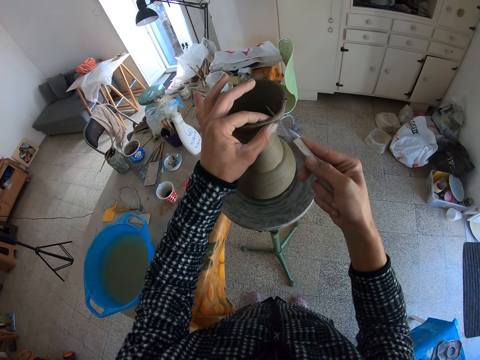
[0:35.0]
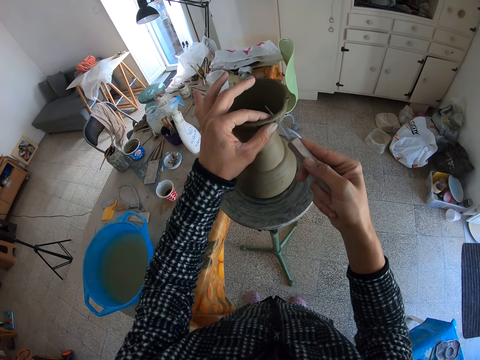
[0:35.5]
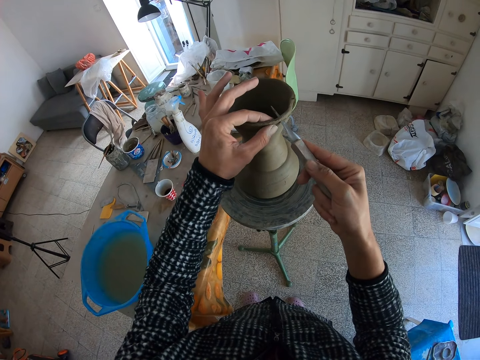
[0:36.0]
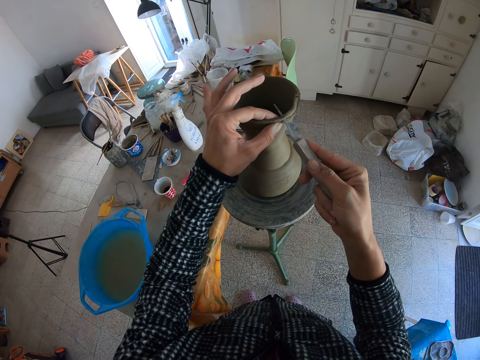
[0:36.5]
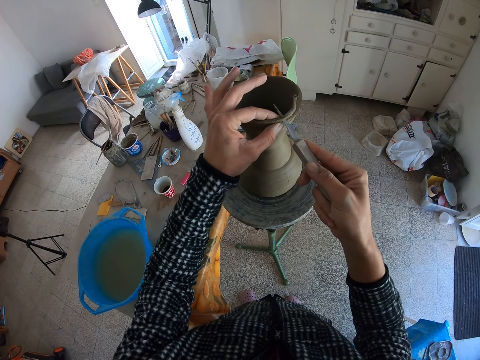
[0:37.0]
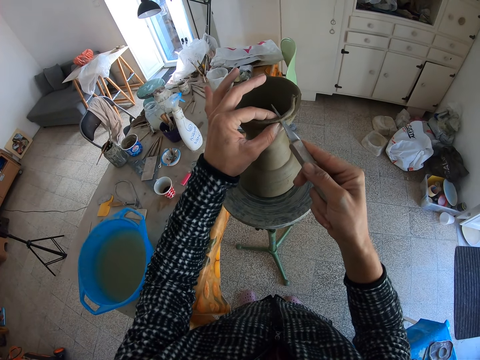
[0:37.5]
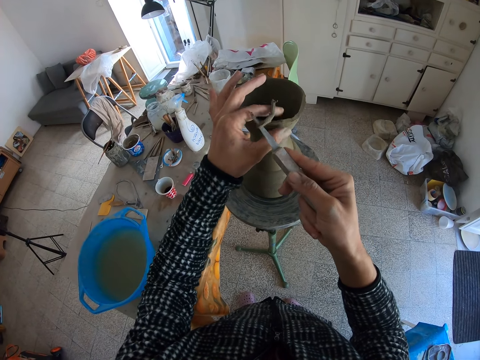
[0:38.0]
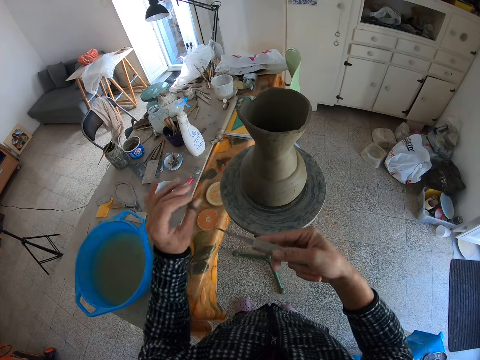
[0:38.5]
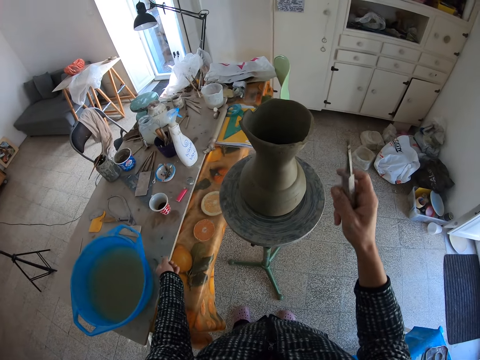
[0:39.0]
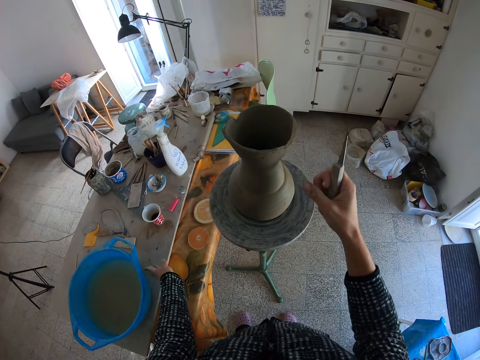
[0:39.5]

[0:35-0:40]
The camera wearer cuts the clay with the blade in his right hand. He removes a portion of clay on the blade with his left hand. He drops the portion of clay on the table with his left hand.

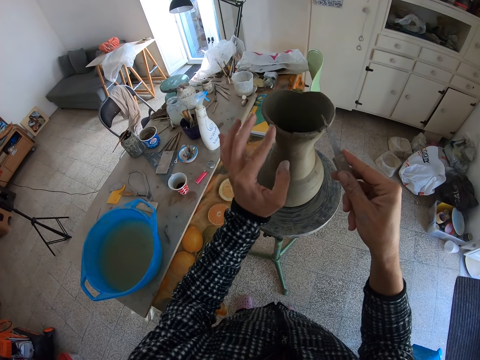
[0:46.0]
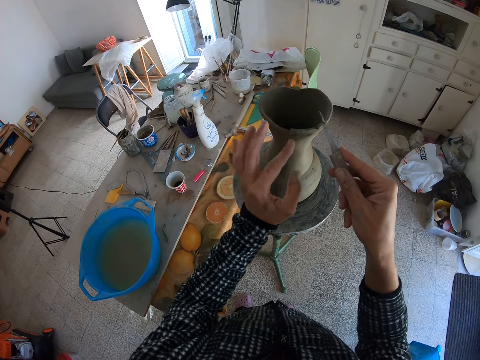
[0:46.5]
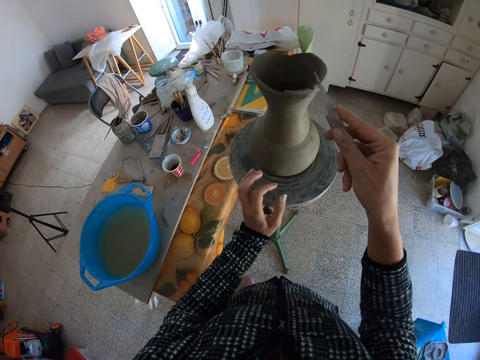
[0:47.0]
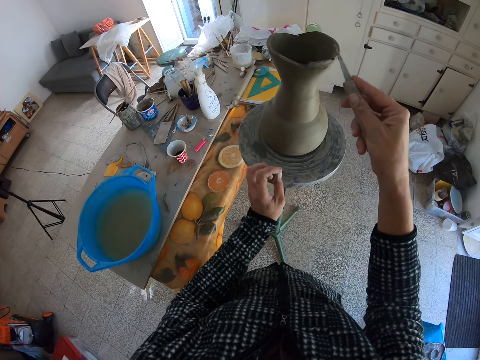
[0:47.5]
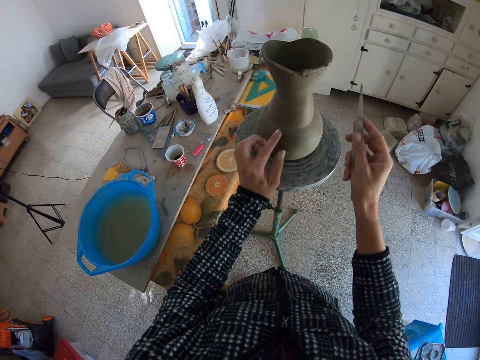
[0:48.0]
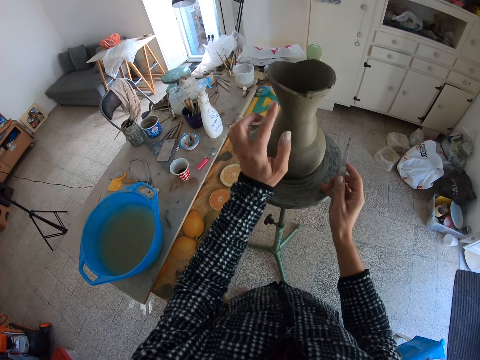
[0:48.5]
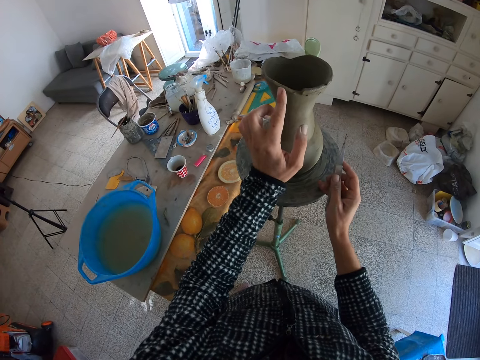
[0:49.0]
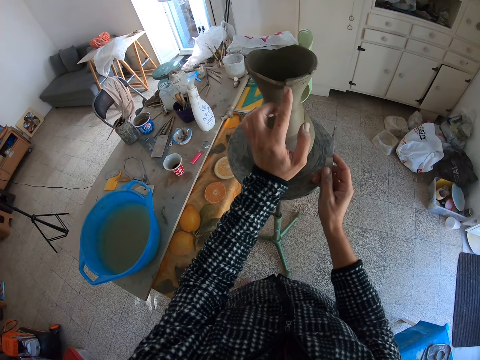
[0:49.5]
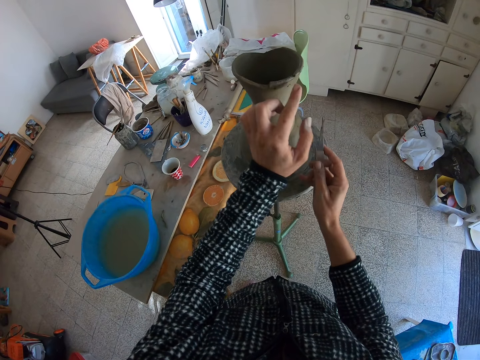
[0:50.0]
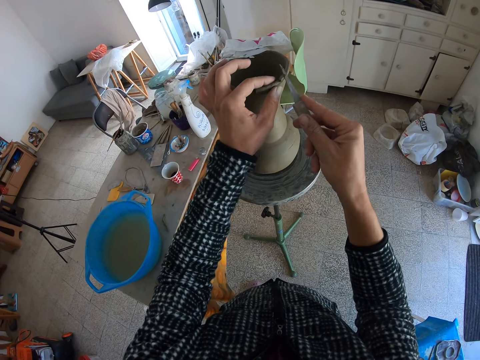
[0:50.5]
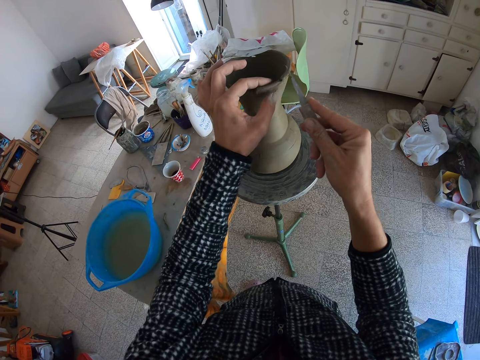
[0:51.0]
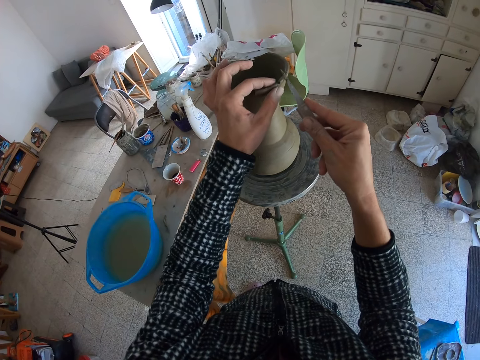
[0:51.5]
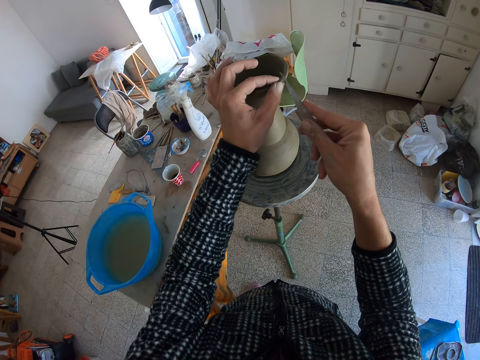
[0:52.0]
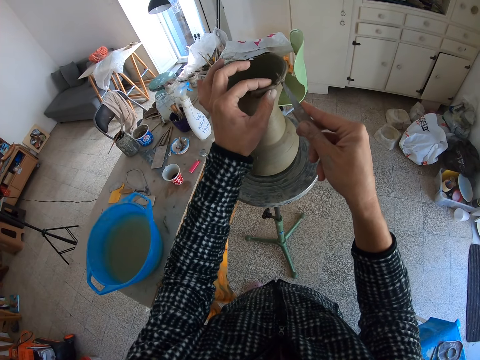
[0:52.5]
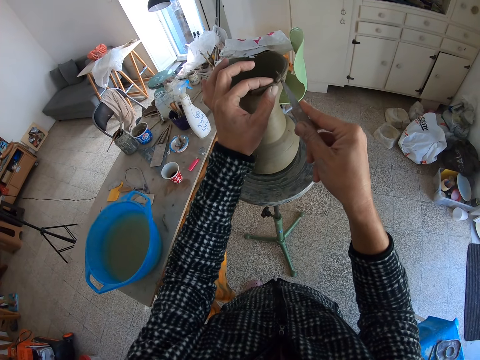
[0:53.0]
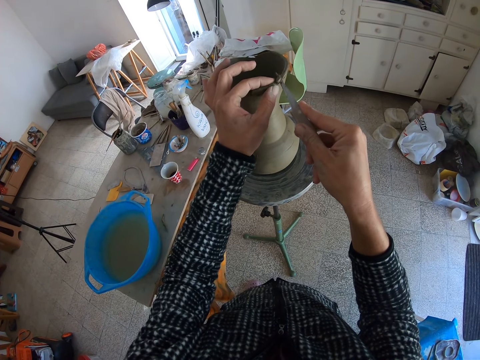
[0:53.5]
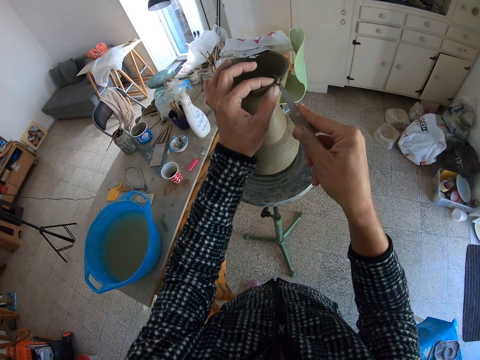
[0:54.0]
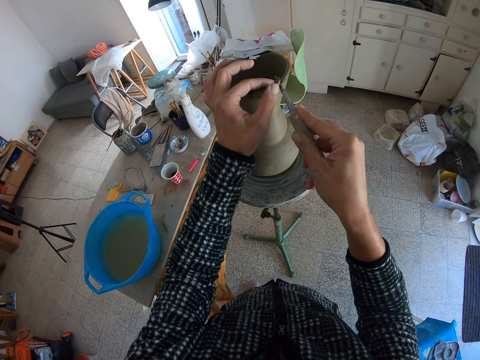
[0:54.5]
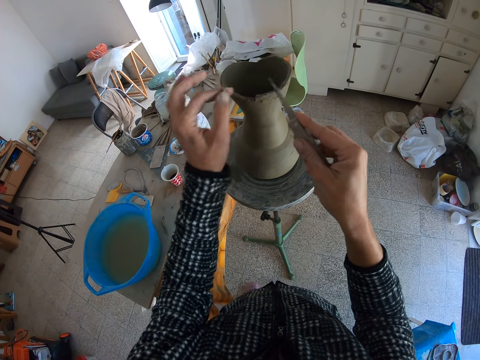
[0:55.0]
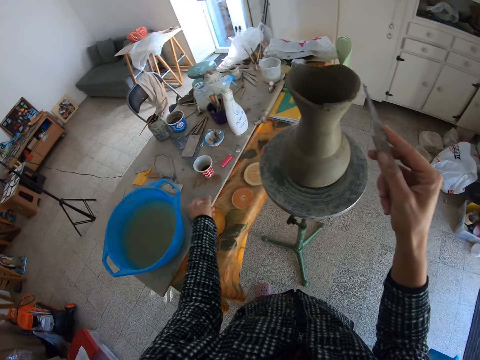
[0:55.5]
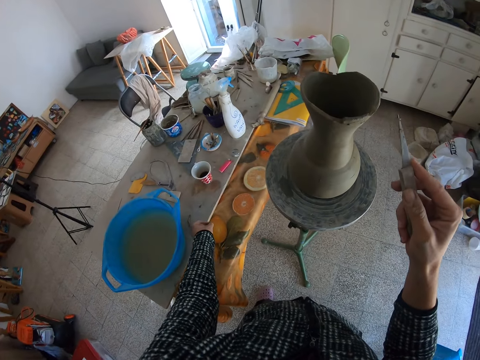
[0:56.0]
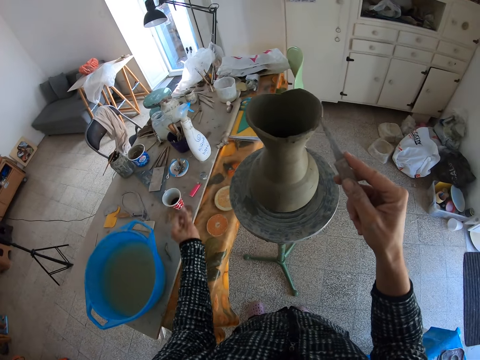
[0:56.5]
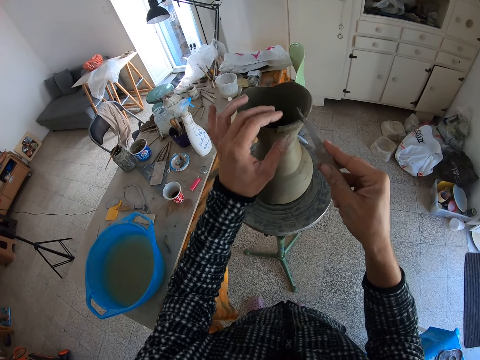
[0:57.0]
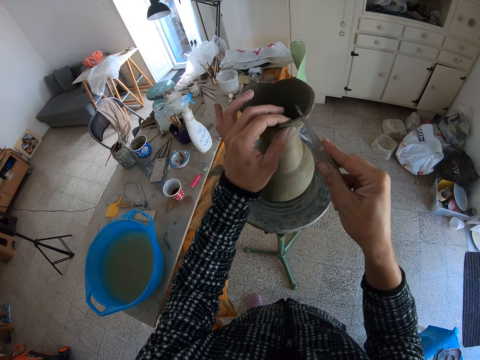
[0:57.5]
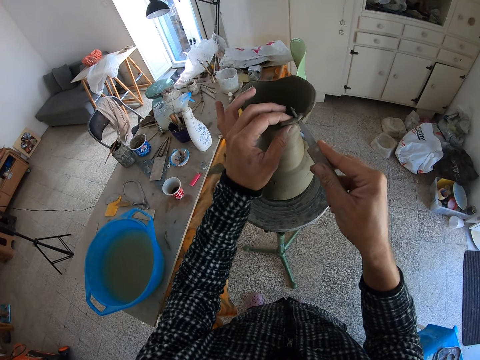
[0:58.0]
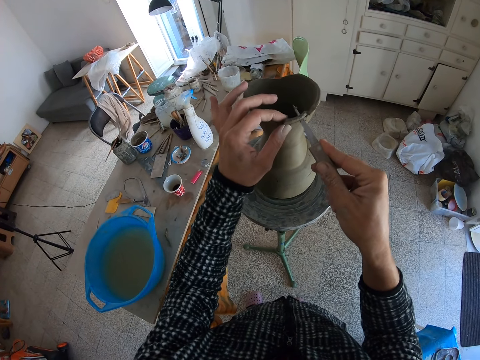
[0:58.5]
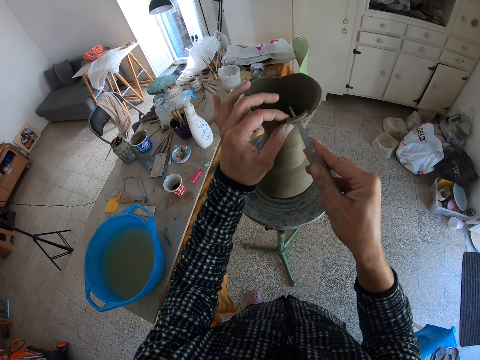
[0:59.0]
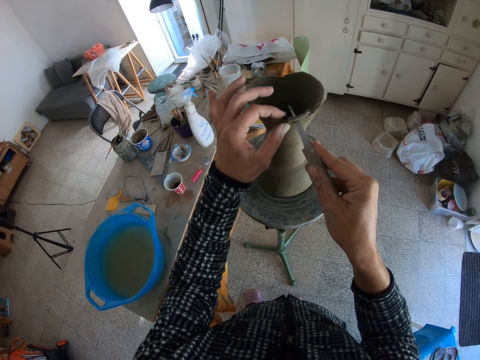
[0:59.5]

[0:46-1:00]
The camera wearer feels the clay with his left index finger. He rolls the potter's wheel with his left hand. He feels the clay with his left index finger. He holds the clay with his left hand. He trims the clay with the blade in his right hand. He cuts the clay with the blade in his right hand. He removes a portion of clay on the blade with his left hand. He drops the portion of clay on the table with his left hand. He holds the clay with his left hand. He trims the clay with the blade in his right hand.

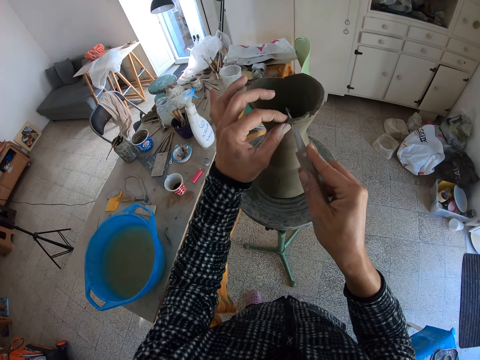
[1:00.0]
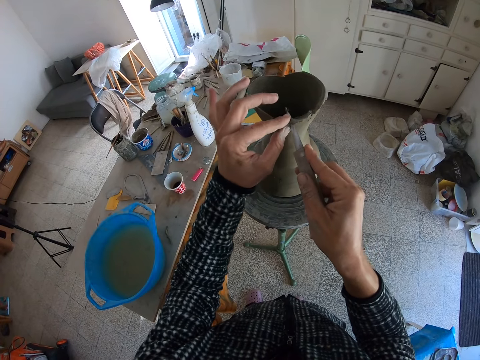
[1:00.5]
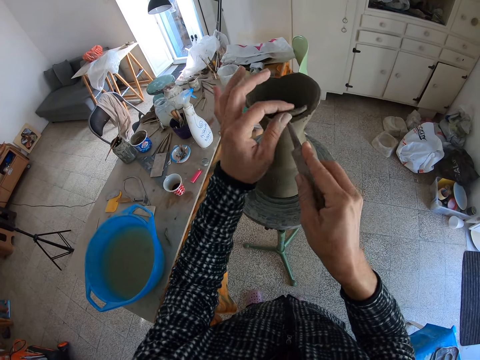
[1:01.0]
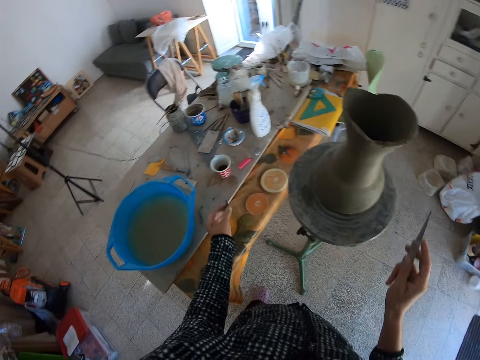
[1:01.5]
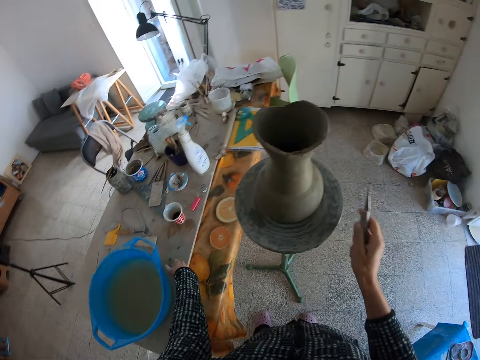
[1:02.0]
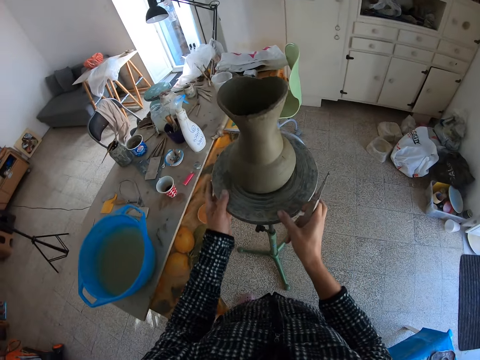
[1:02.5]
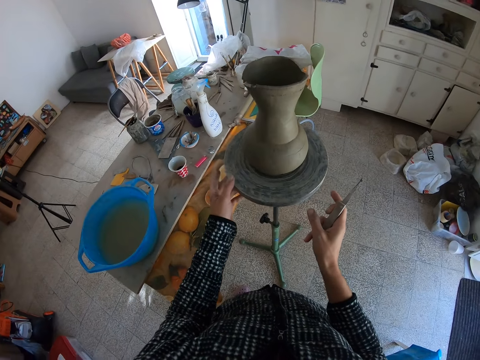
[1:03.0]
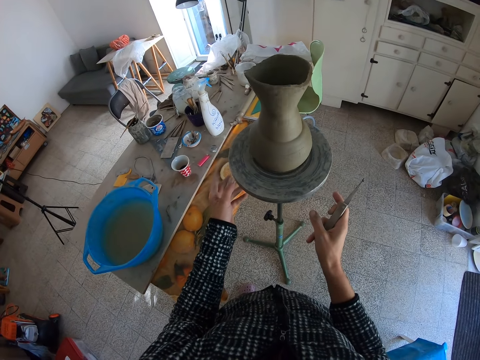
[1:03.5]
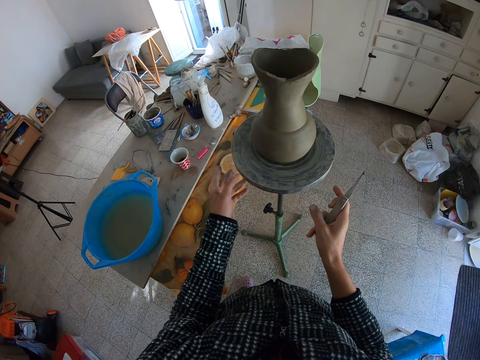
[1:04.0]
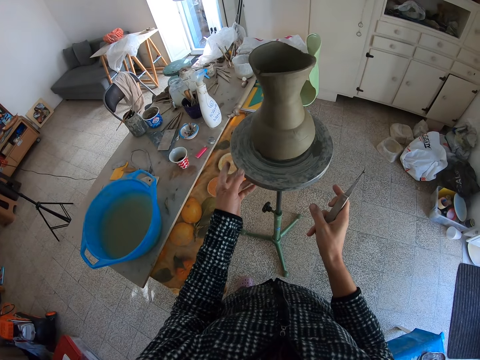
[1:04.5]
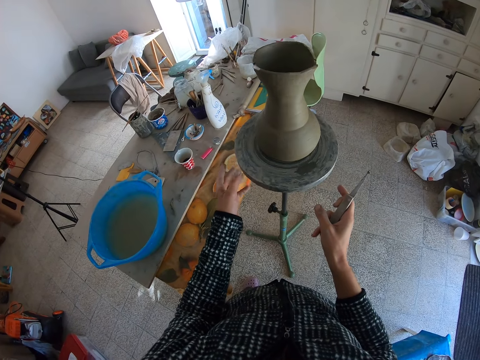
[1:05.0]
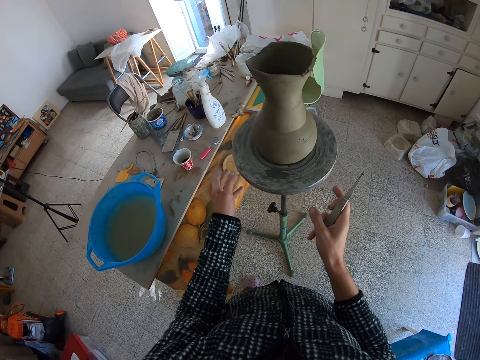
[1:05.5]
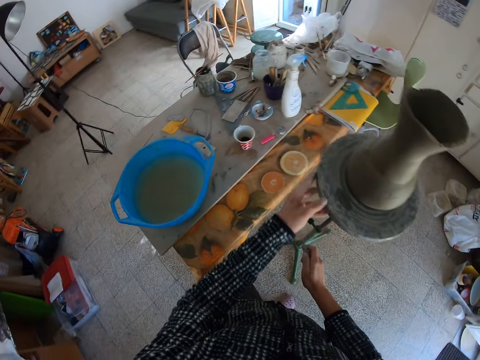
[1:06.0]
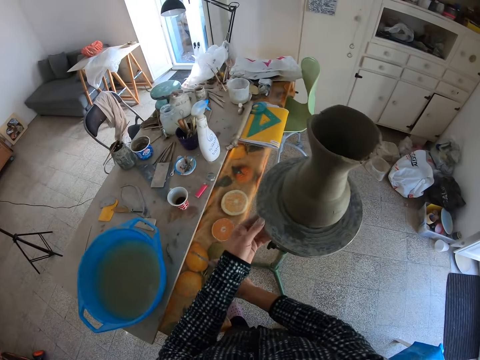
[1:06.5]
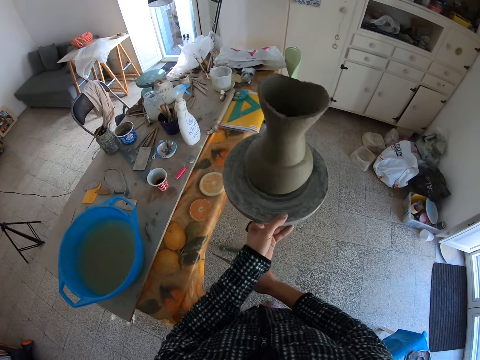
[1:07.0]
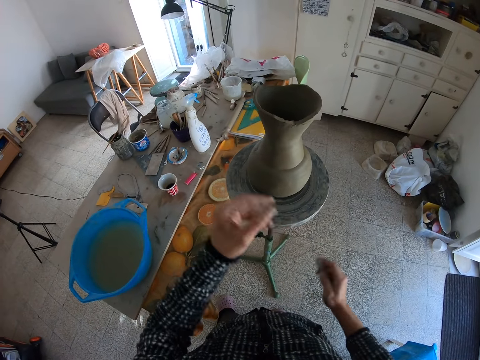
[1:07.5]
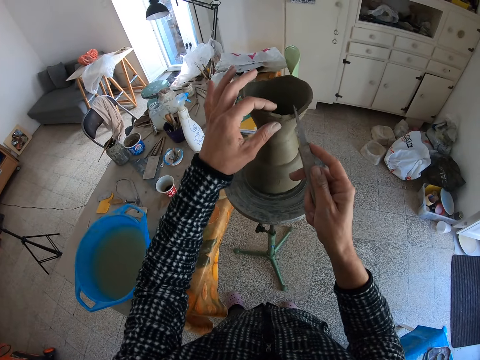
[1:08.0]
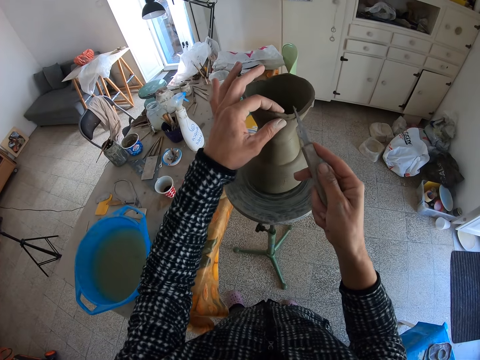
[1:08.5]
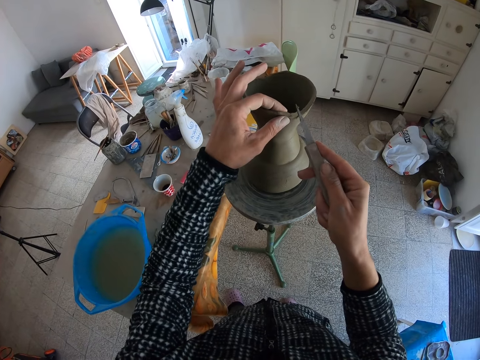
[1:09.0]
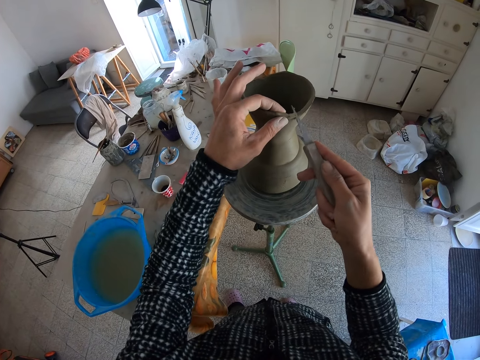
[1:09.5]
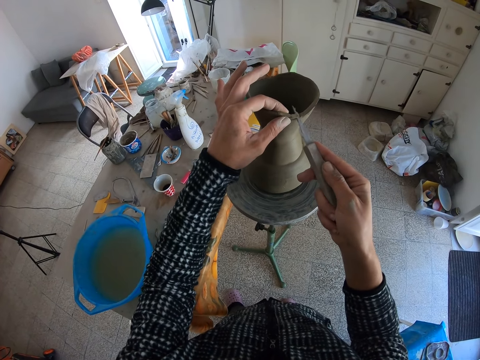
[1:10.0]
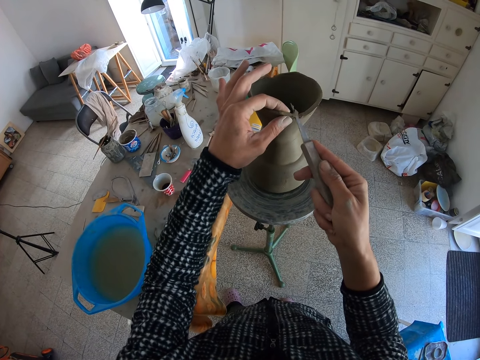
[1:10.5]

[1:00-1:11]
The camera wearer cuts the clay with the blade in his right hand. He removes a portion of clay on the blade with his left hand. He drops the portion of clay on the table with his left hand. He rolls the potter's wheel with both hands. He rolls the potter's wheel with his left hand. He holds the clay with his left hand. He shapes the pottery clay. He trims the clay with the blade in his right hand.
